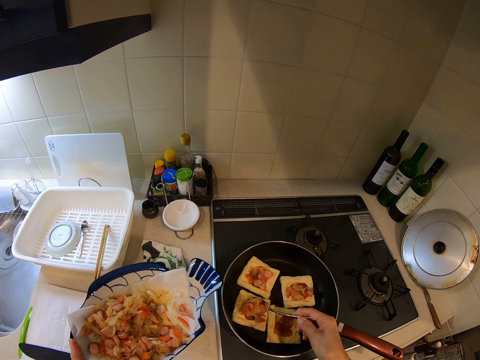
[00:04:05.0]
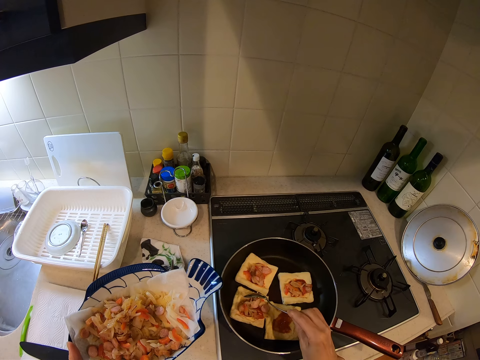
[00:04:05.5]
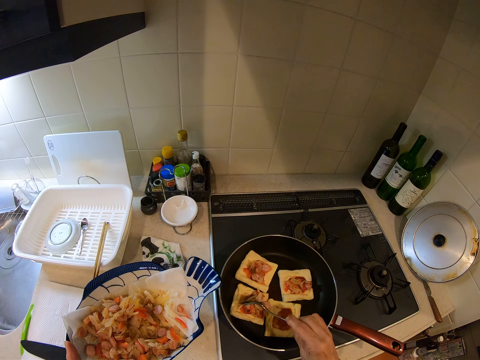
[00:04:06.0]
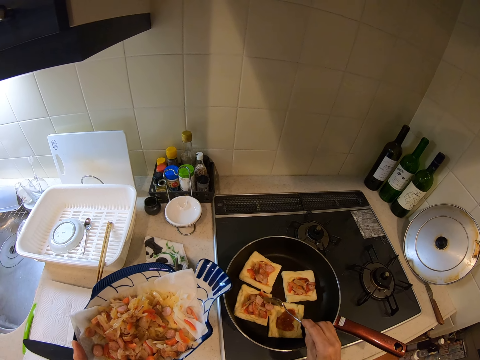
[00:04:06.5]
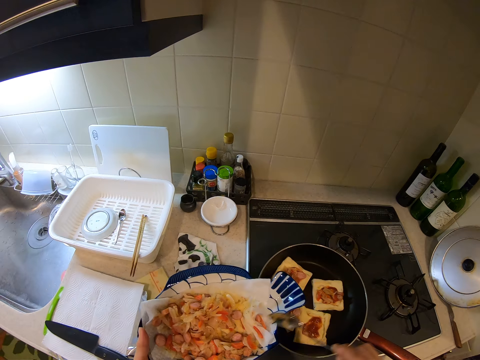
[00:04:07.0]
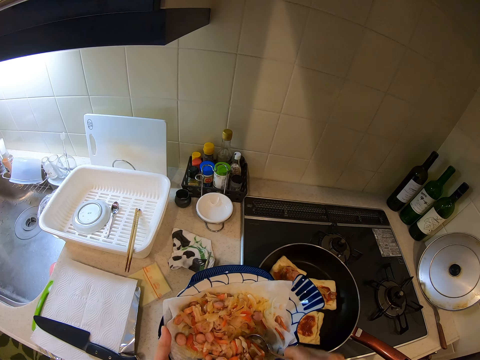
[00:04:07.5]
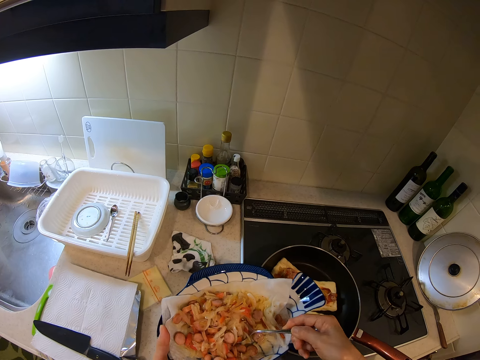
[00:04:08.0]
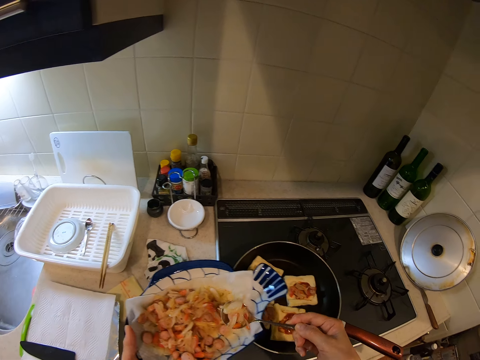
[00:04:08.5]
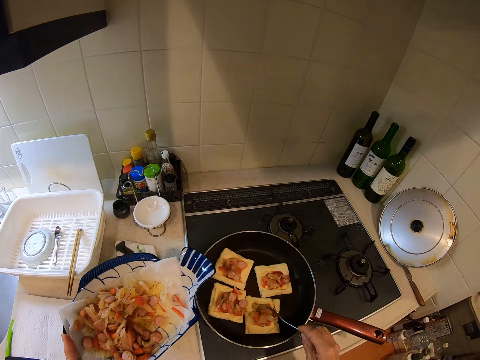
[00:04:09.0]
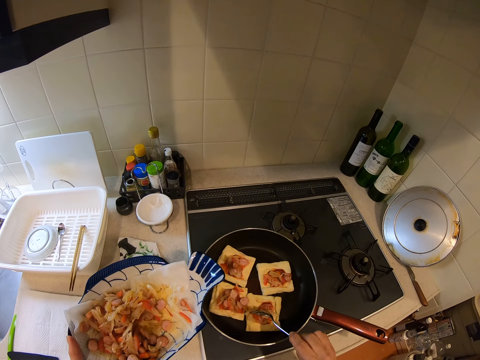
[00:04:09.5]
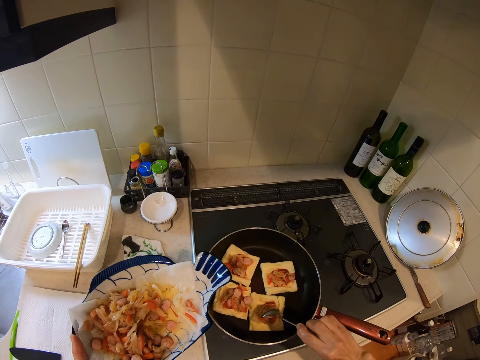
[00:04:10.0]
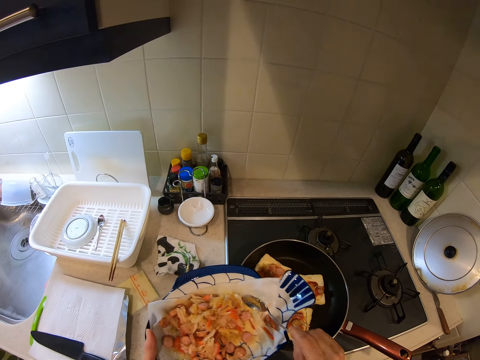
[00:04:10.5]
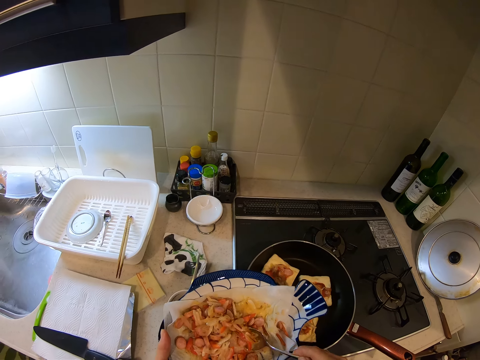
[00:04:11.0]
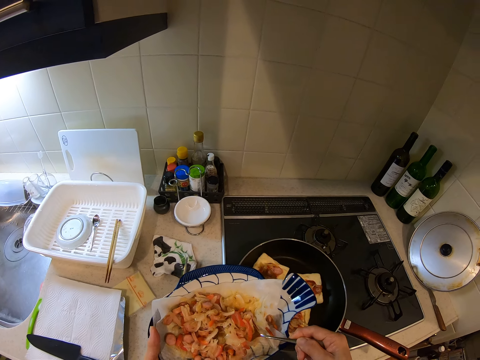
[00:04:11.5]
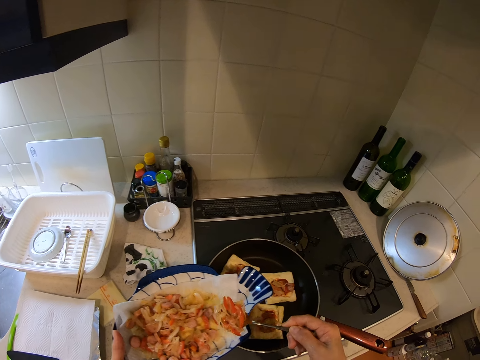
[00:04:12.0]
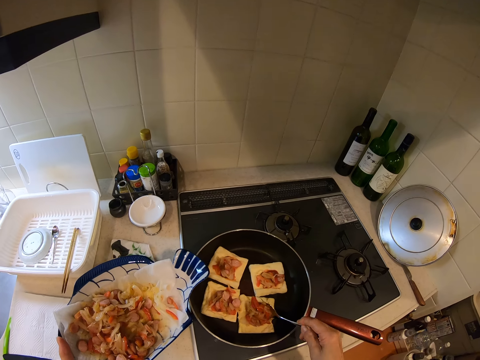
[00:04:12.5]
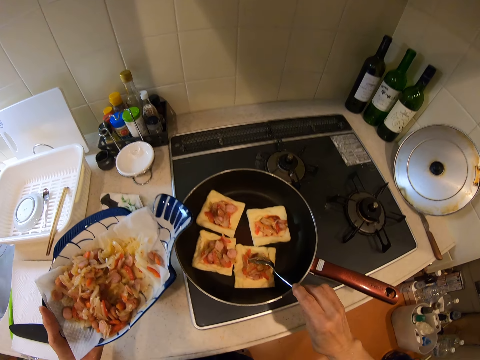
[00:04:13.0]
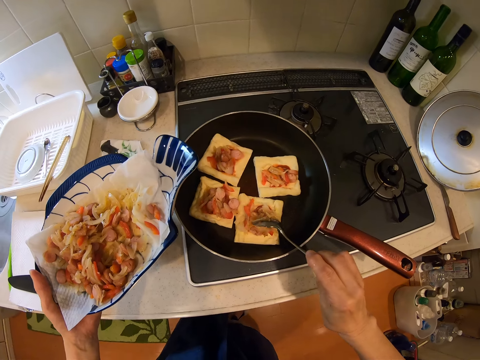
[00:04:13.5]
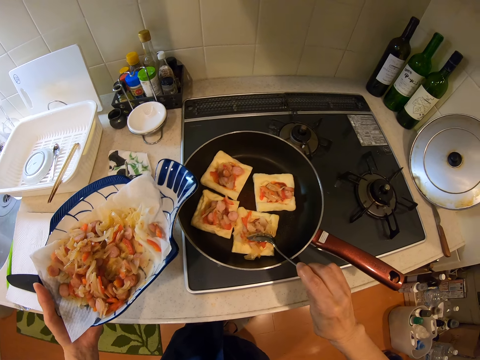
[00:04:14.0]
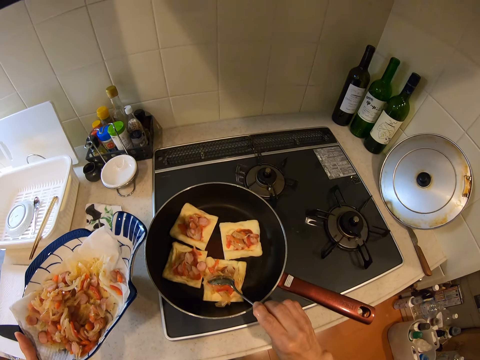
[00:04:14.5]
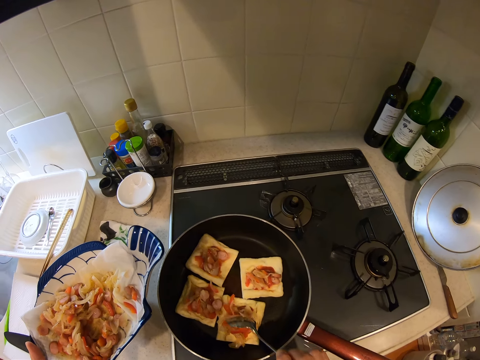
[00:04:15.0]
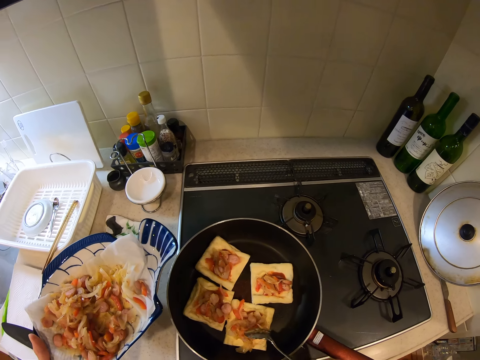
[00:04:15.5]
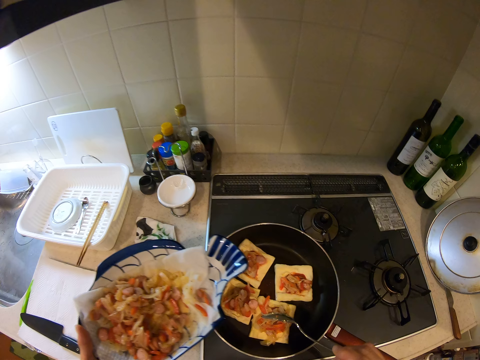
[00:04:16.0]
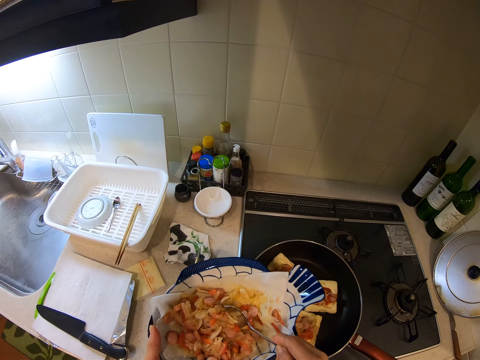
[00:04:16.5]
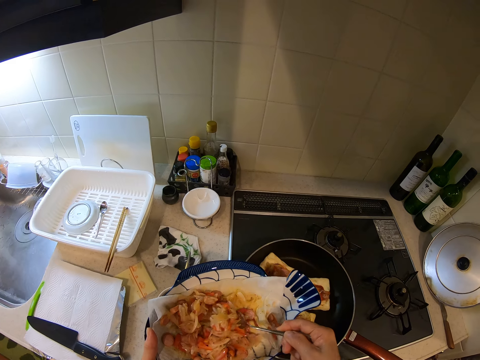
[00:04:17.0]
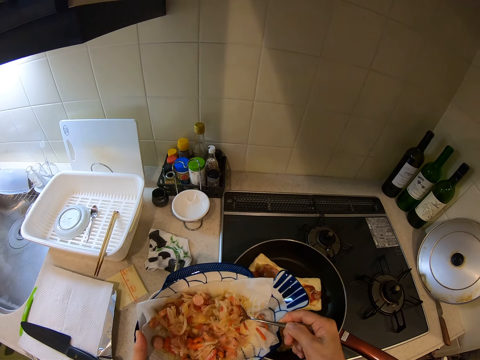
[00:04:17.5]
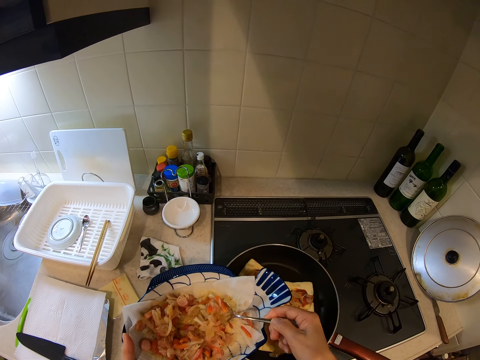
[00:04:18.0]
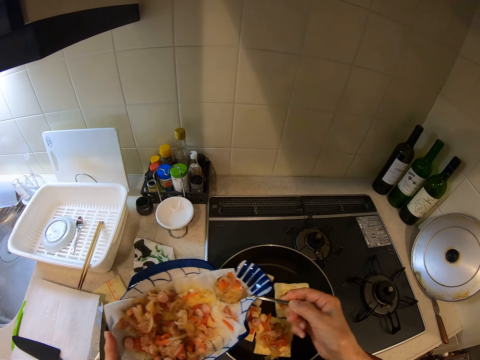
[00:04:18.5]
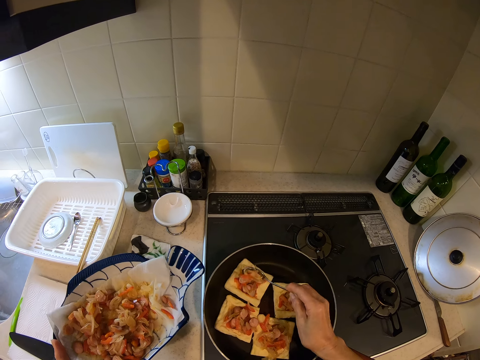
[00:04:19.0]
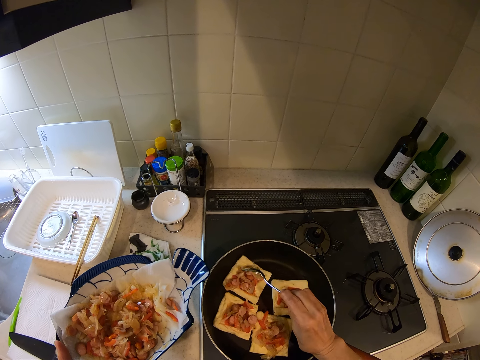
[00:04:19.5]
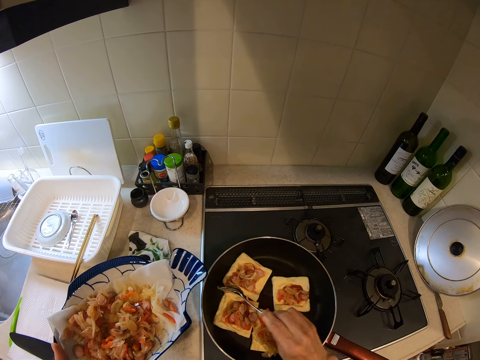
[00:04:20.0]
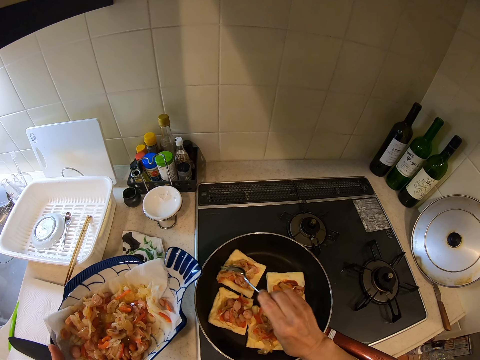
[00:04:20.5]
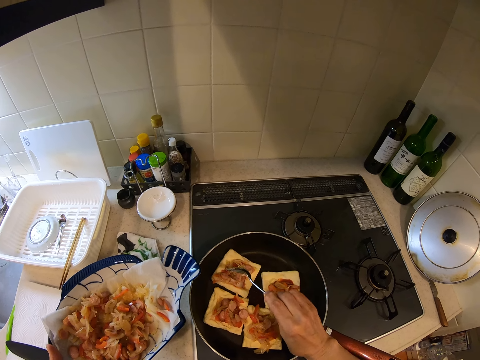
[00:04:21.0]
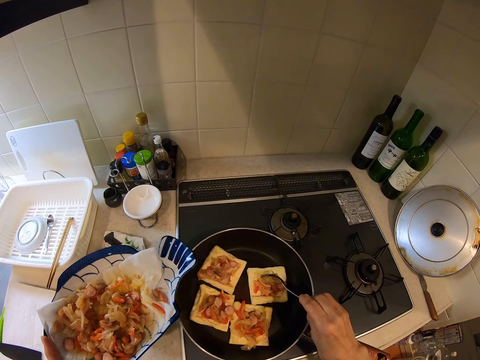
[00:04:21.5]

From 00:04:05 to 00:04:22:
The camera wearer puts the fillings on the slice of bread in the frying pan. They scoop some fillings from the plate with the spoon. They put the fillings on a slice of bread in the frying pan. They scoop some fillings from the plate with the spoon. They put the fillings on the slice of bread in the frying pan. They scoop some fillings from the plate with the spoon. They put the fillings on a slice of bread in the frying pan.

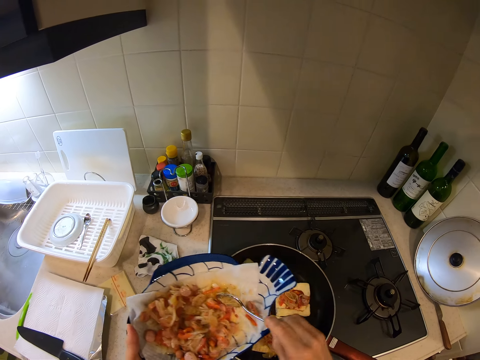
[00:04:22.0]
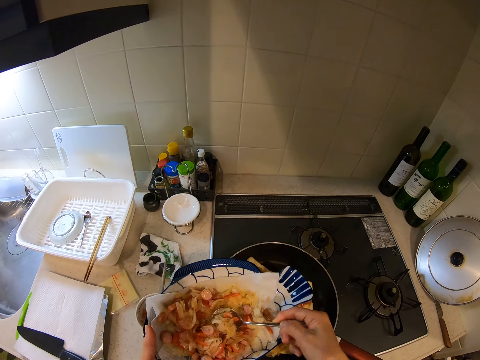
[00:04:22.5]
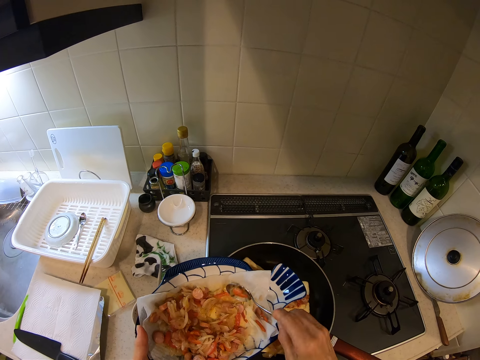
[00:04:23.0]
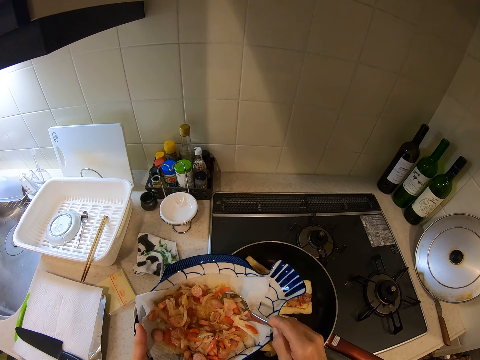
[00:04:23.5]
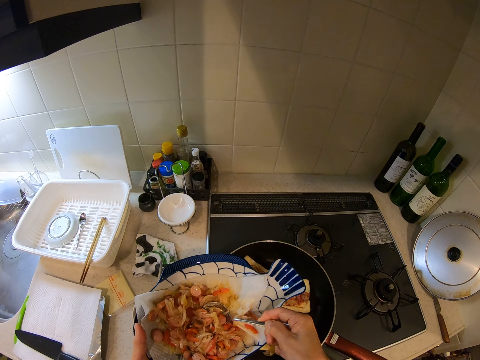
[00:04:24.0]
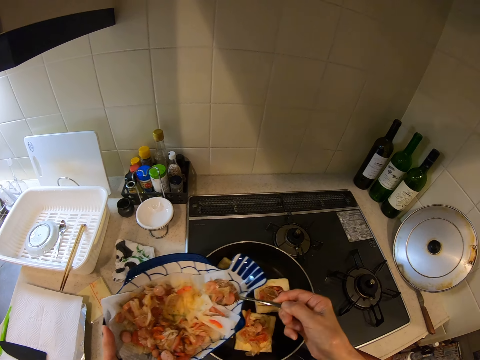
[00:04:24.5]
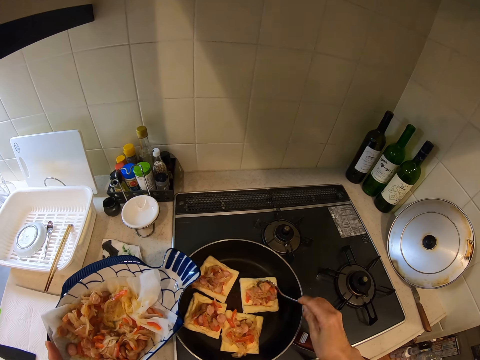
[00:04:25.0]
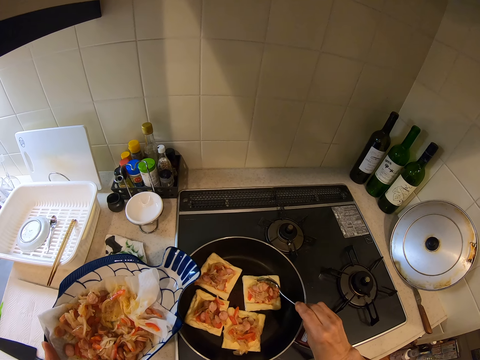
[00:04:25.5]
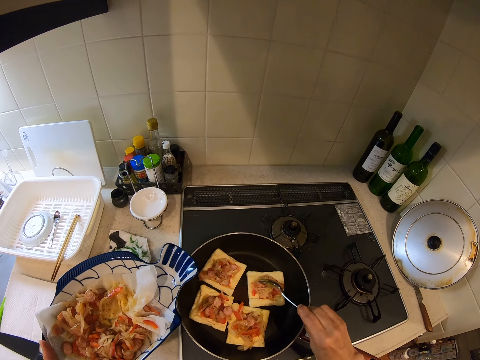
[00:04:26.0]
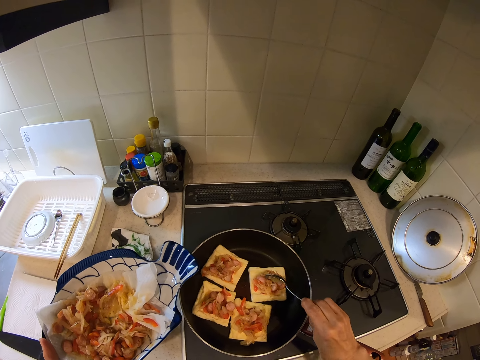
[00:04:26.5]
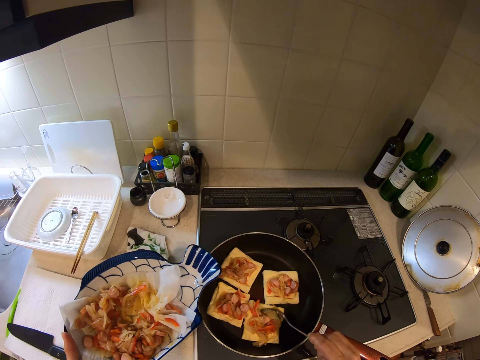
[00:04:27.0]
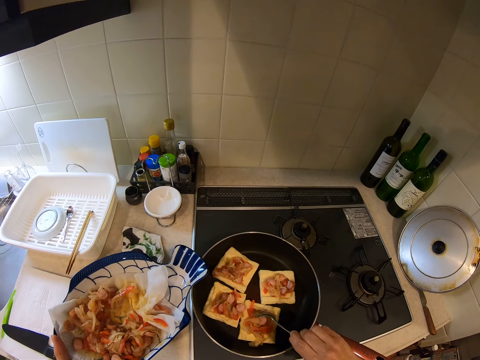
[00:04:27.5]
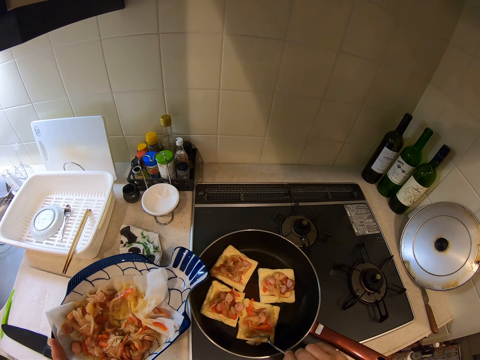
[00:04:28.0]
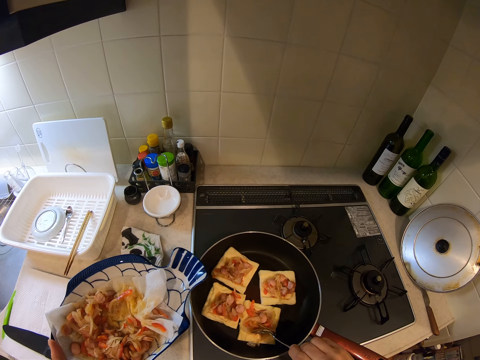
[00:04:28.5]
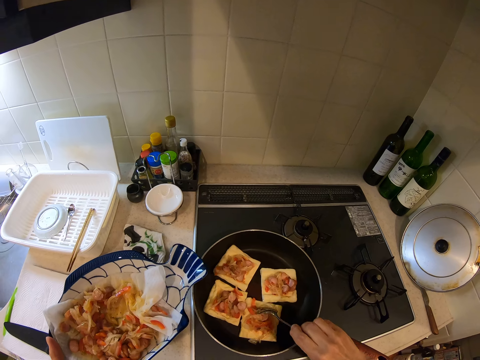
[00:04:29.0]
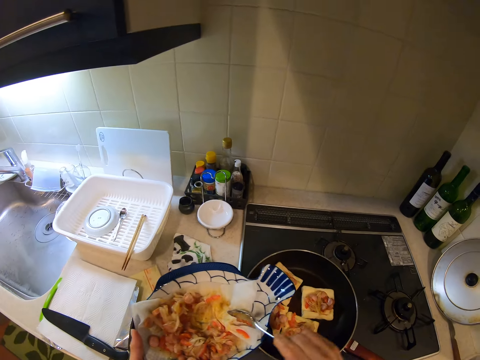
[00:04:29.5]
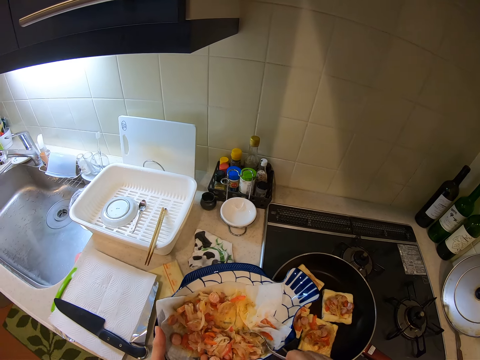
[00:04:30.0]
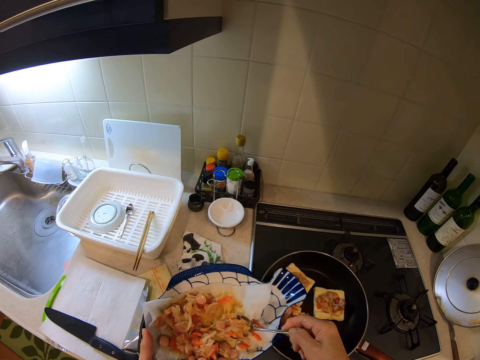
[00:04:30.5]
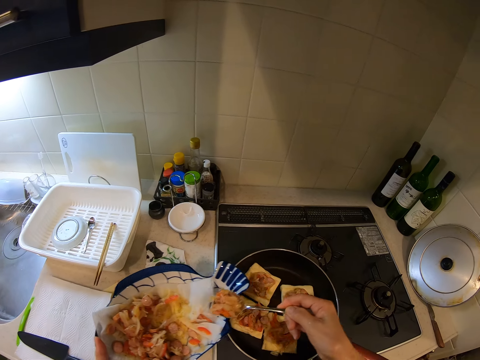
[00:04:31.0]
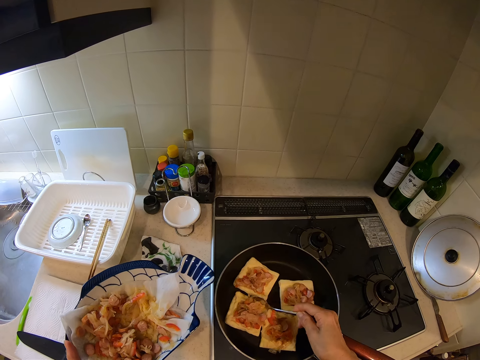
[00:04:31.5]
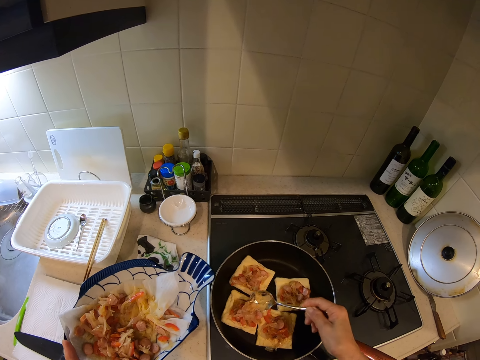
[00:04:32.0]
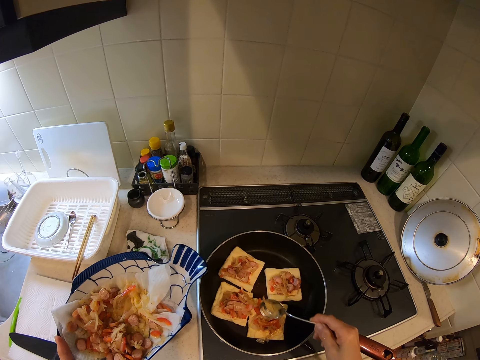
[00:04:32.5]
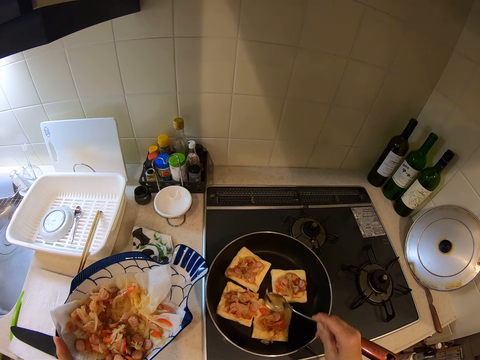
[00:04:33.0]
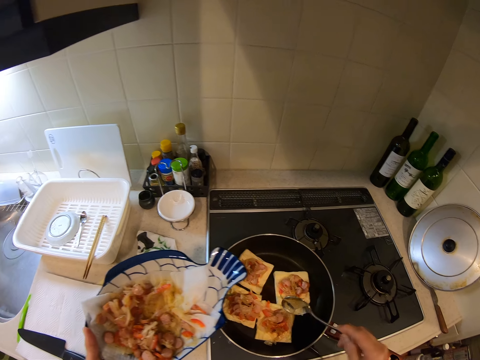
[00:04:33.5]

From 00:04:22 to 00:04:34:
The camera wearer scoops some fillings from the plate with the spoon. They put the fillings on a slice of bread in the frying pan. They scoop some fillings from the plate with the spoon. They put the fillings on a slice of bread in the frying pan.
